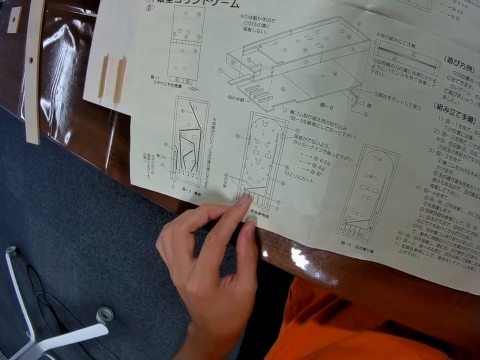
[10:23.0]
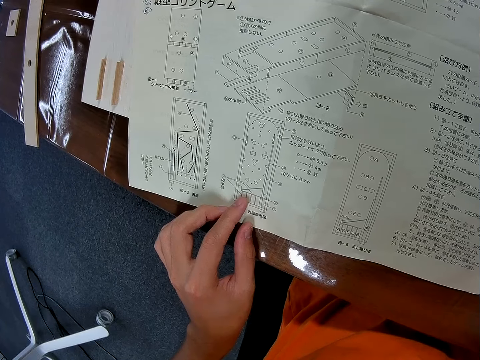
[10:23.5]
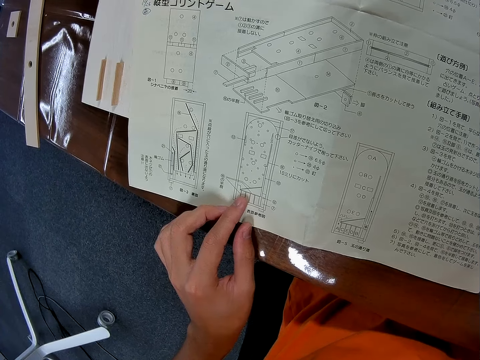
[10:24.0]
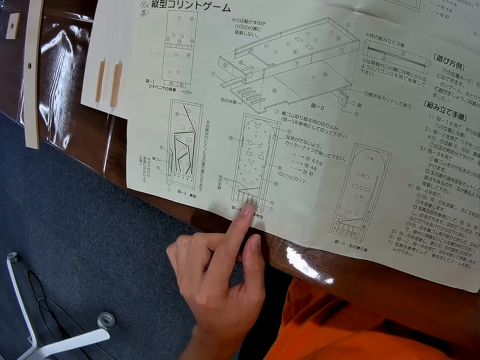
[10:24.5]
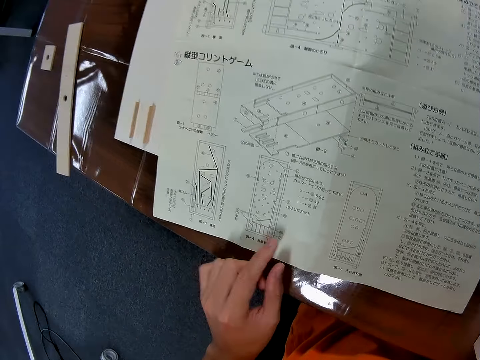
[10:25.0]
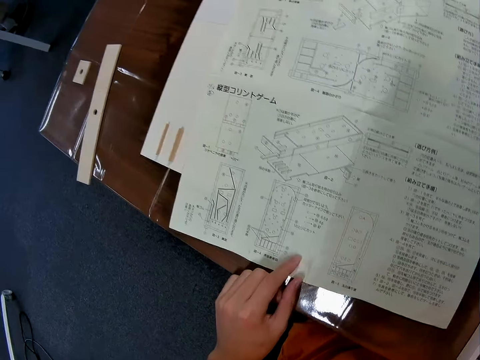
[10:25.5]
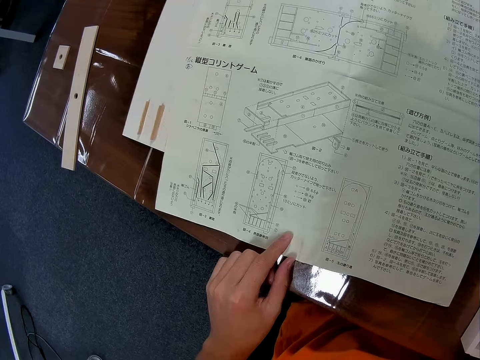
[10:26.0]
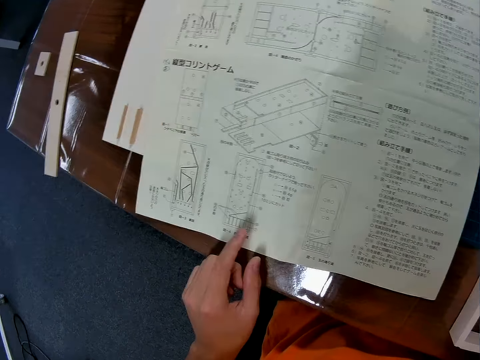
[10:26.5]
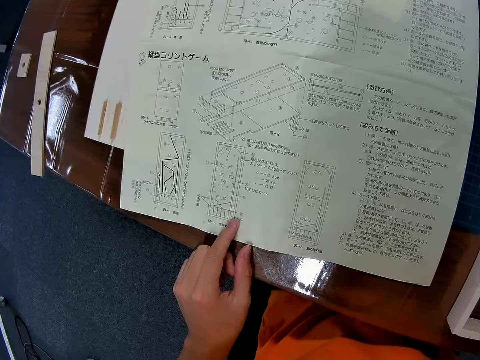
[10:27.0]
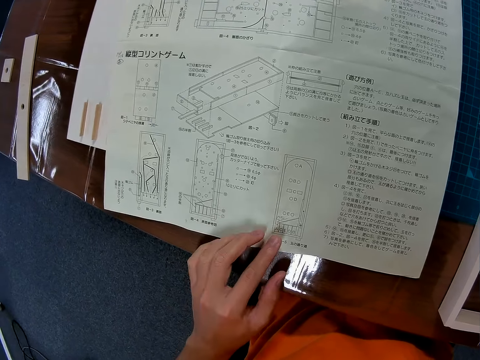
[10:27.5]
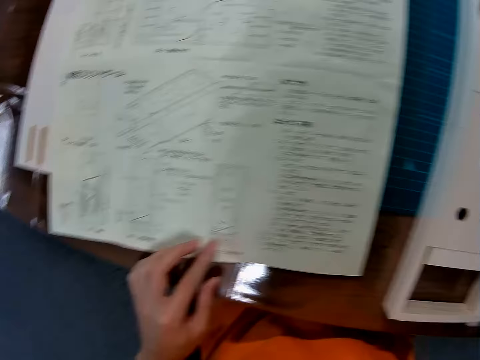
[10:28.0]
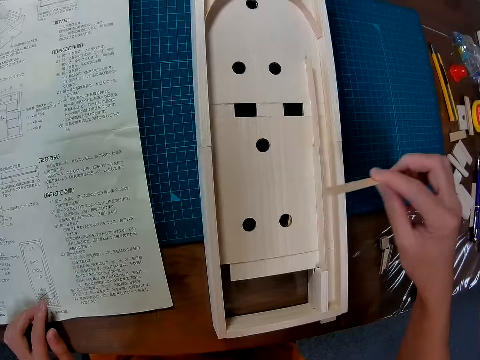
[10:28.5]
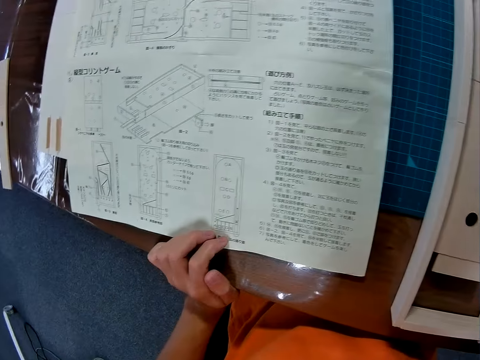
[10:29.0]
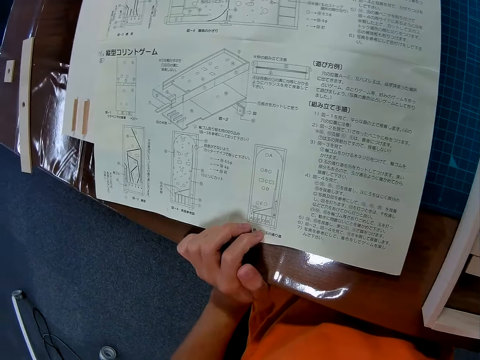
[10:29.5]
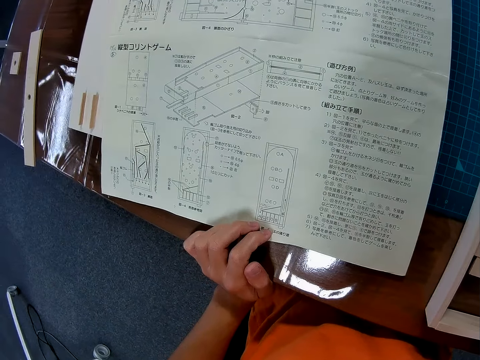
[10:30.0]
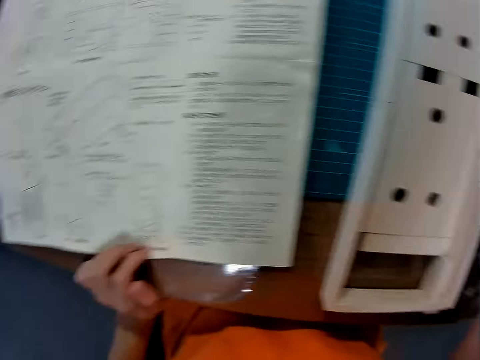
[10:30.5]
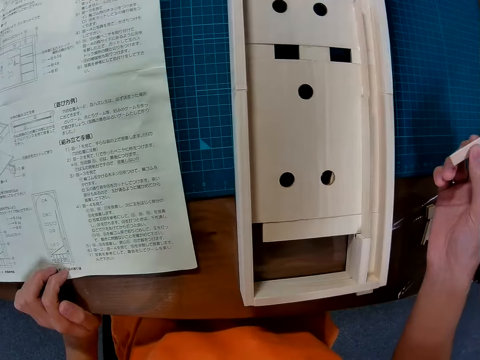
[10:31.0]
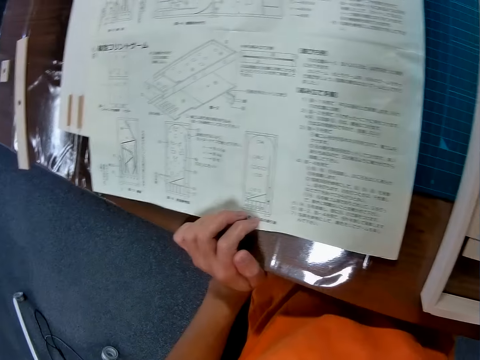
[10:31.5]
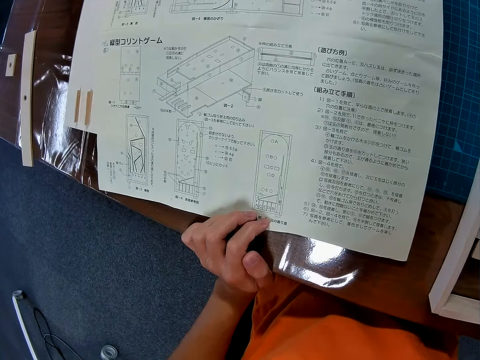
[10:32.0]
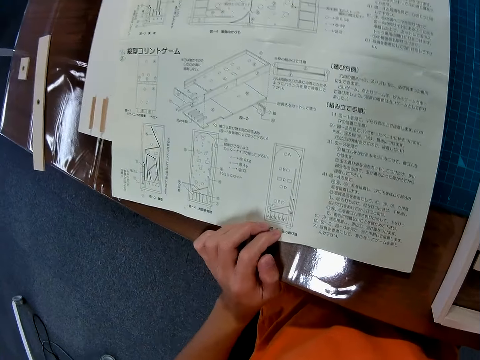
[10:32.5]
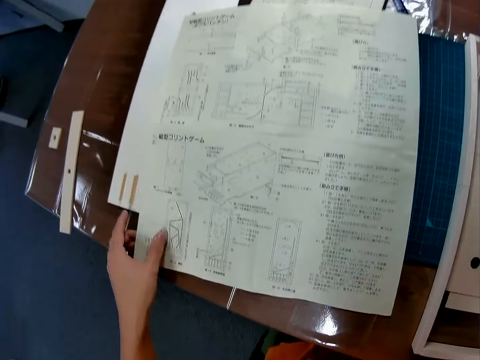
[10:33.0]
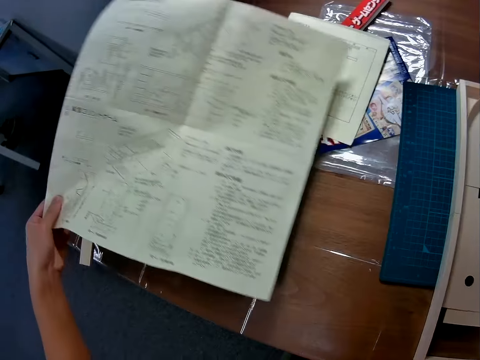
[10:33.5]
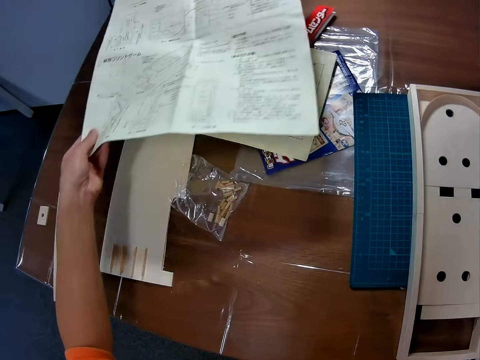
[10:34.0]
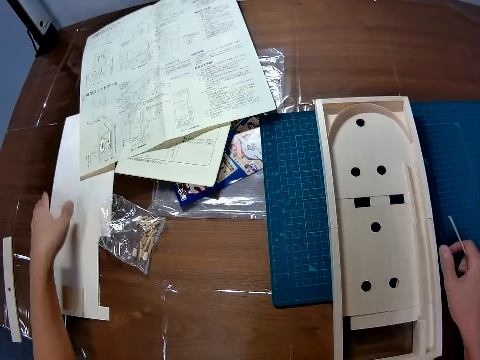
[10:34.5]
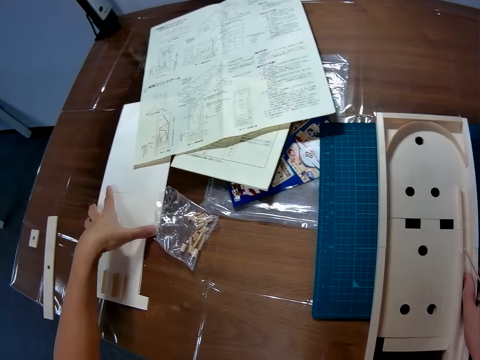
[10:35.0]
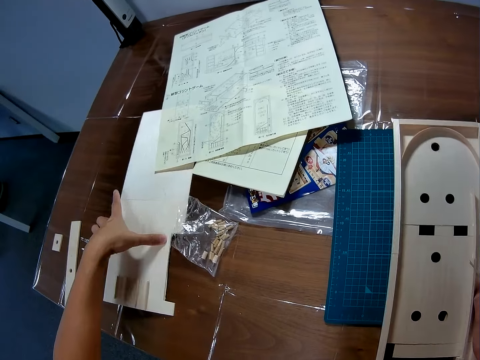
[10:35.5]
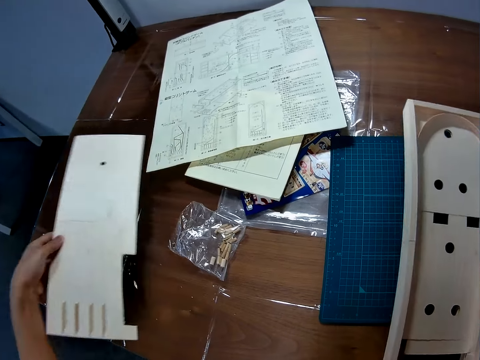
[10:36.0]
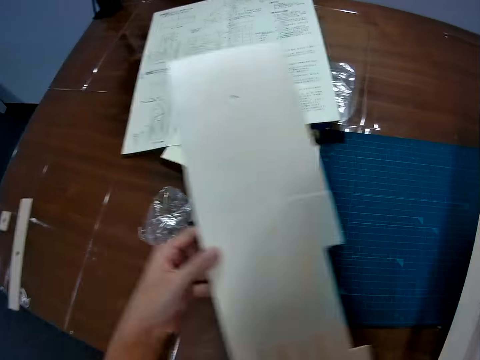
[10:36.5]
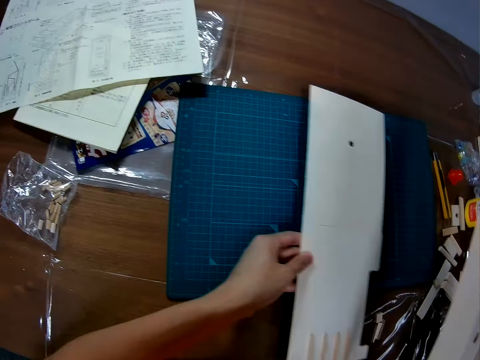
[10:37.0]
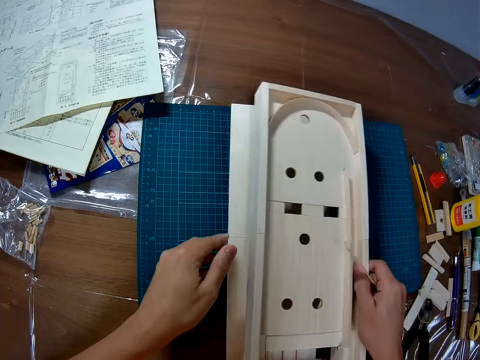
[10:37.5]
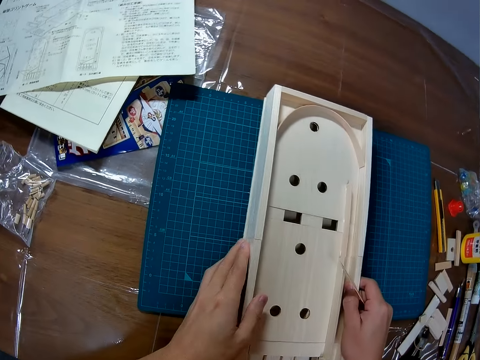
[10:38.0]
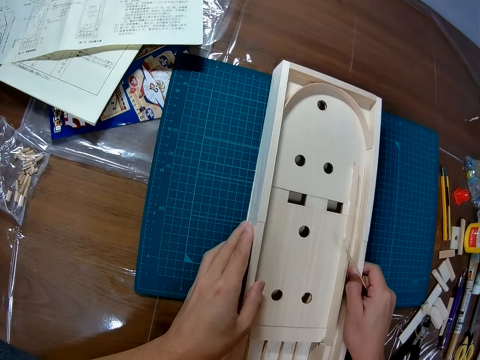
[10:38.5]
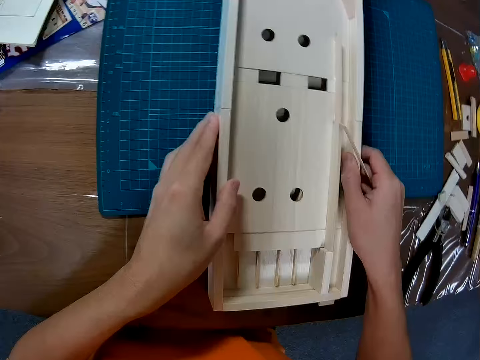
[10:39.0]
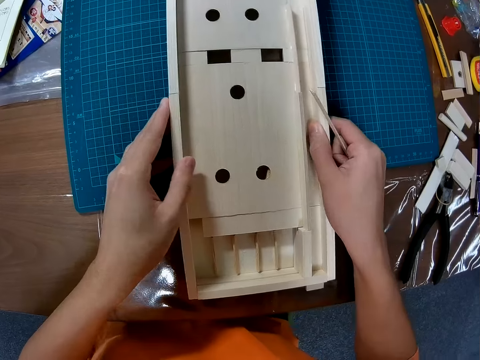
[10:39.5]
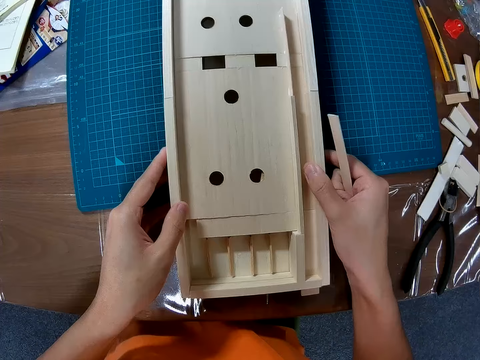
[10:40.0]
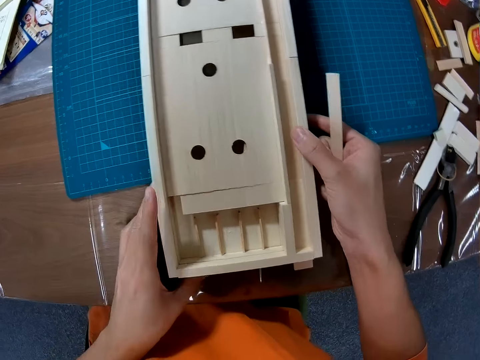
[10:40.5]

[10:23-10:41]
The camera wearer takes the sketch paper. He moves the manual forward with his left hand. He puts down the sketch paper. He picks up a wood sheet with his left hand from the table. He places the wood sheet under the wood craft.

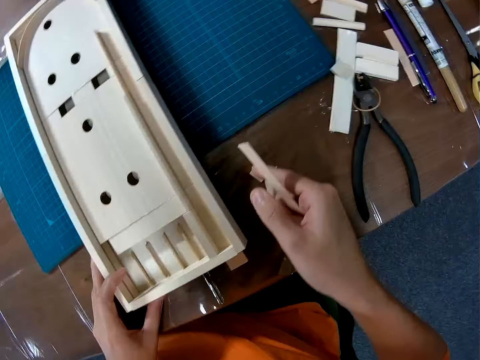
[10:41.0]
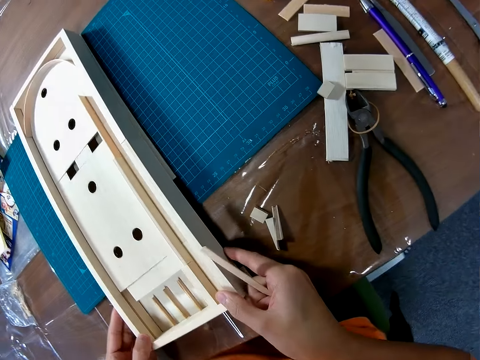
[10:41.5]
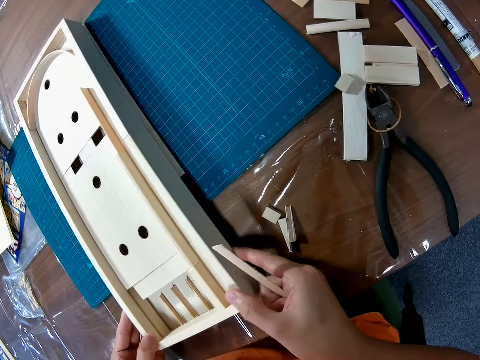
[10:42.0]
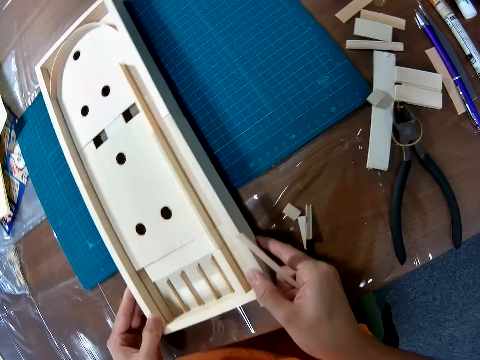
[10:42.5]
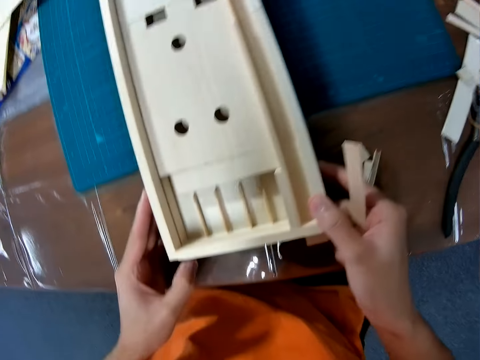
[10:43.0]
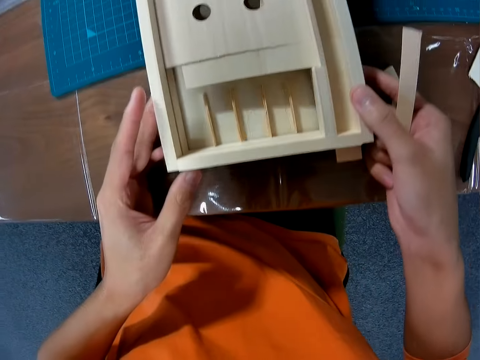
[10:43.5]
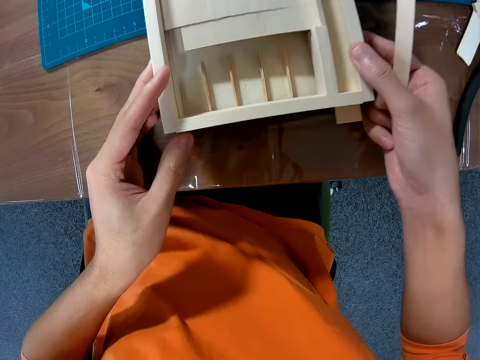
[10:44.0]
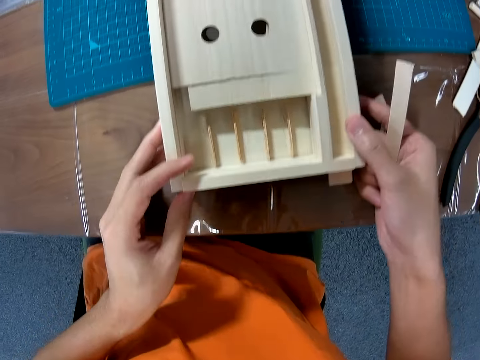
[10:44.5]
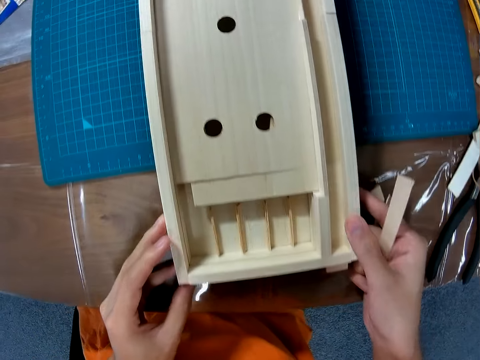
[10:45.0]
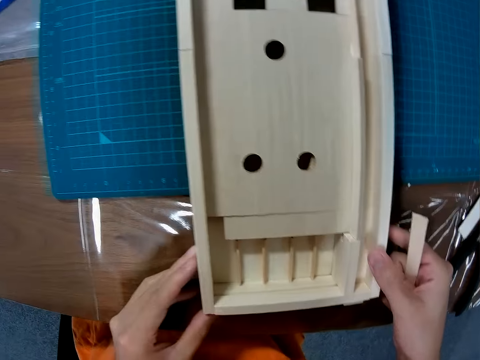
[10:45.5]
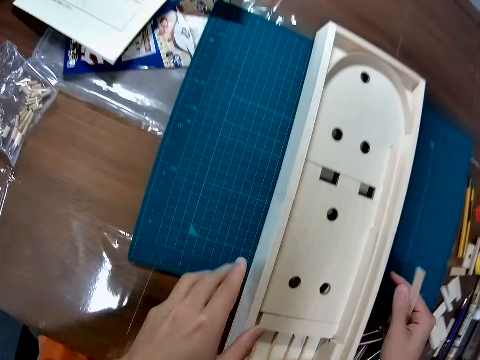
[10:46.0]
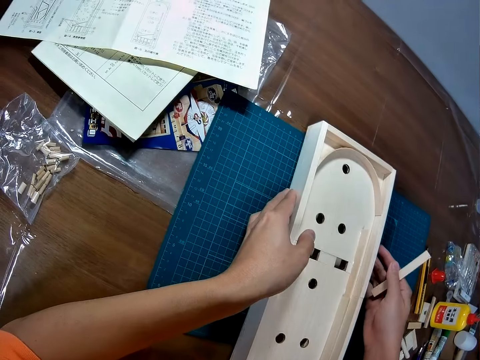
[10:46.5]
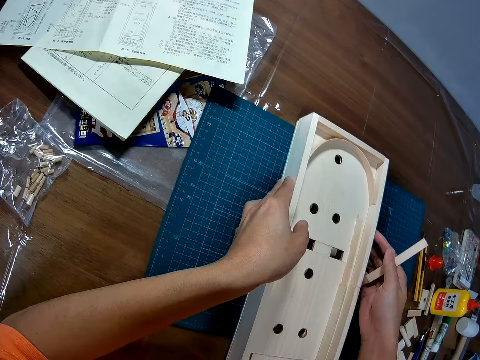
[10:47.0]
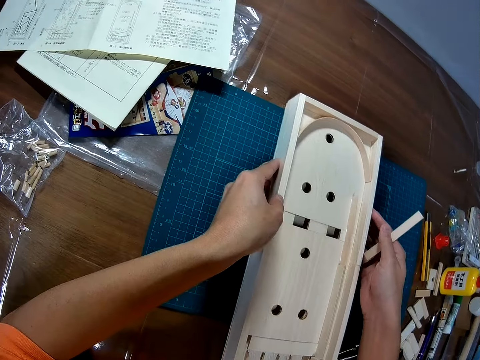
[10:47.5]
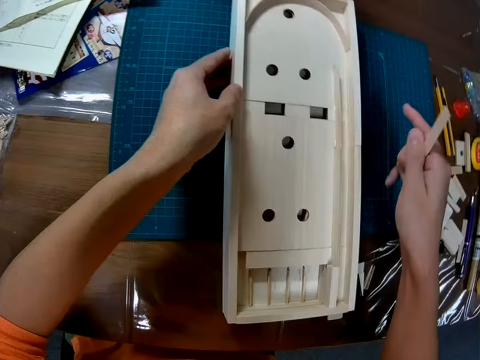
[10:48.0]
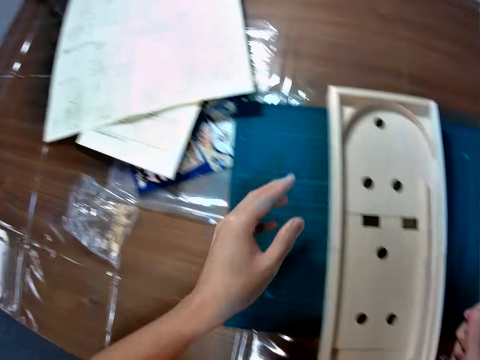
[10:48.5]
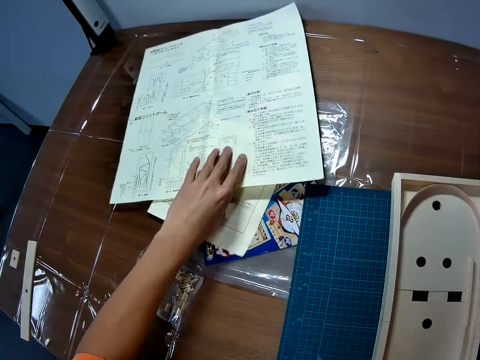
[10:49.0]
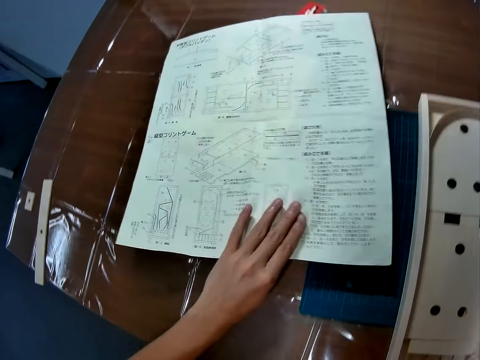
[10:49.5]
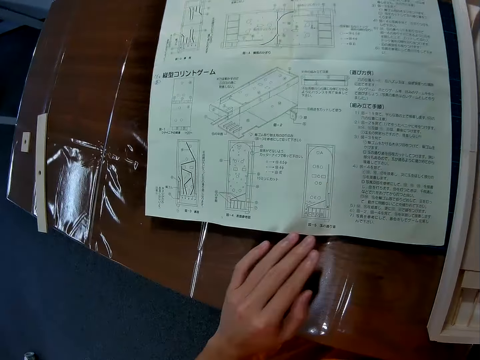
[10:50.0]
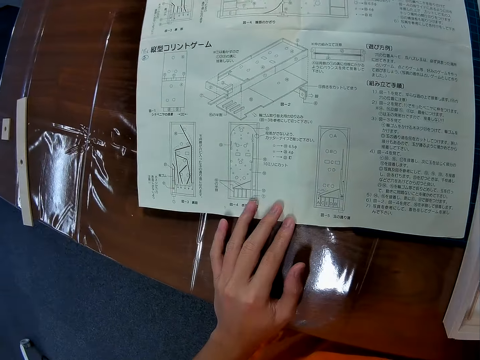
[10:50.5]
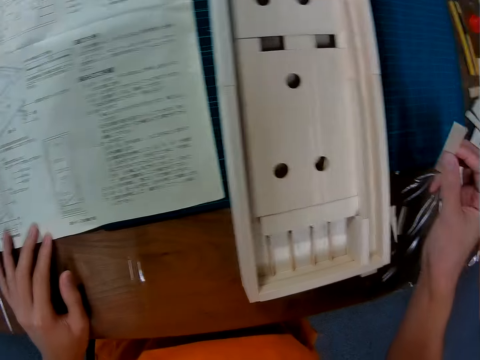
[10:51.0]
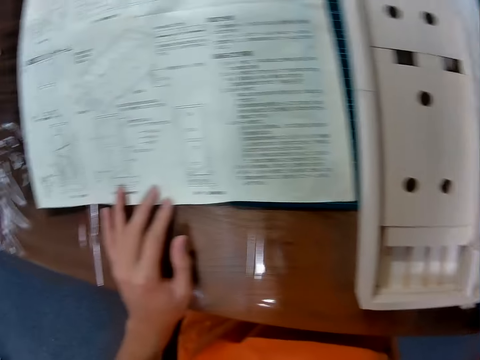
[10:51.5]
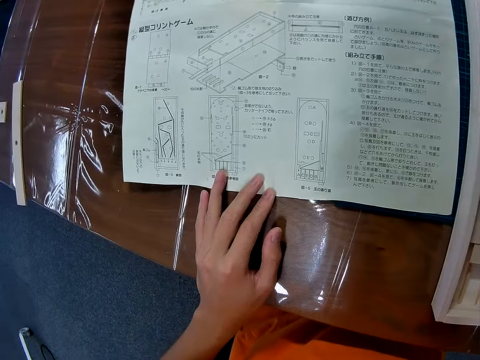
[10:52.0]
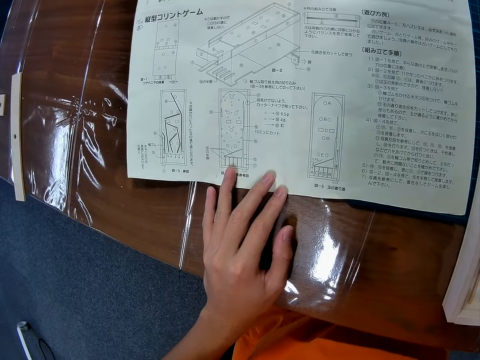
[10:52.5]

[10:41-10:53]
The camera wearer adjusts the wood craft on the wood sheet with both hands. They try to fix the piece of model. They take the sketch paper. They return the manual to the table. They study the manual.
